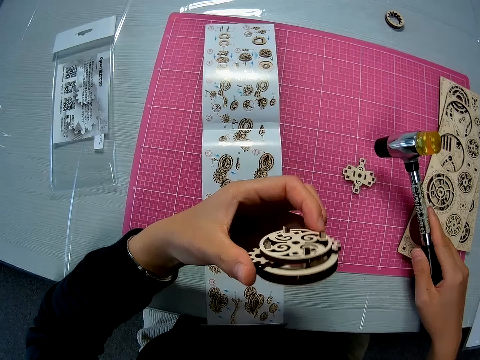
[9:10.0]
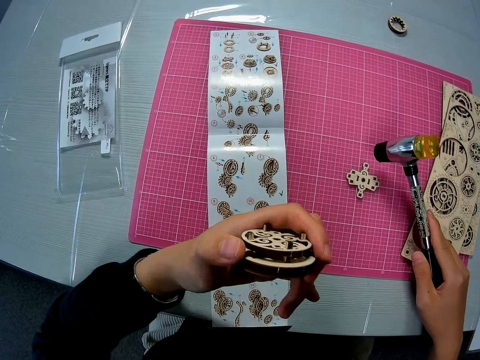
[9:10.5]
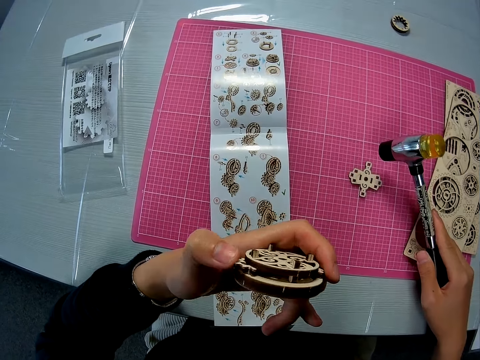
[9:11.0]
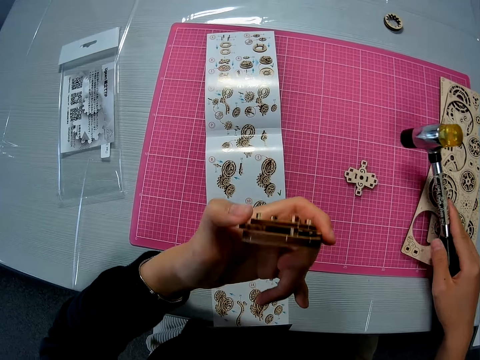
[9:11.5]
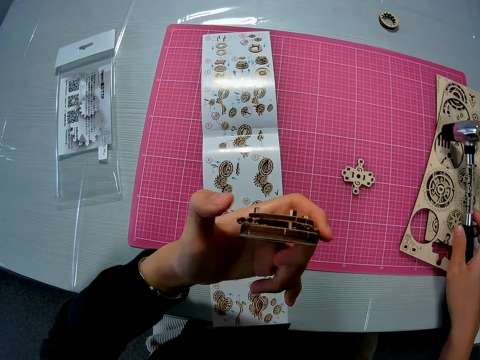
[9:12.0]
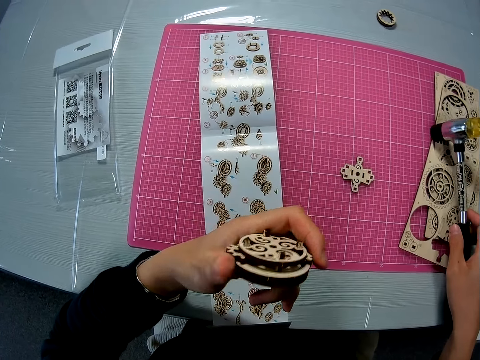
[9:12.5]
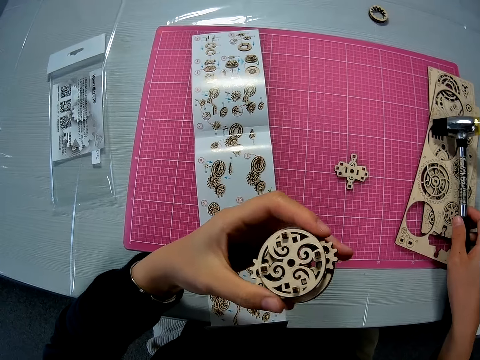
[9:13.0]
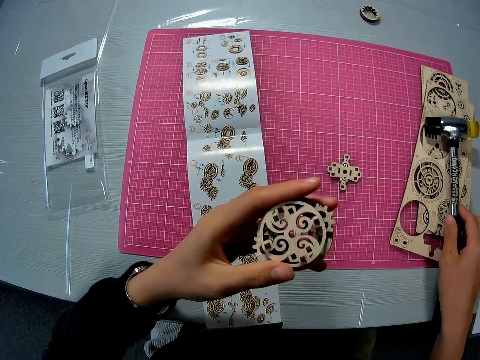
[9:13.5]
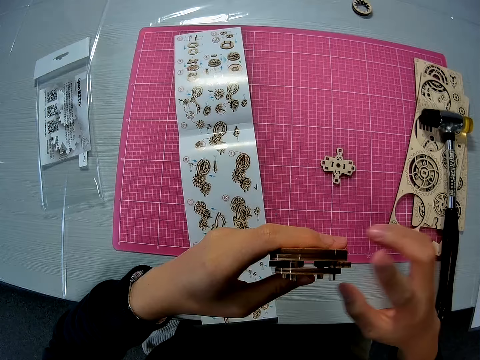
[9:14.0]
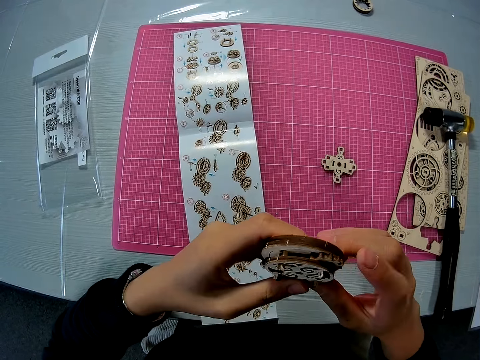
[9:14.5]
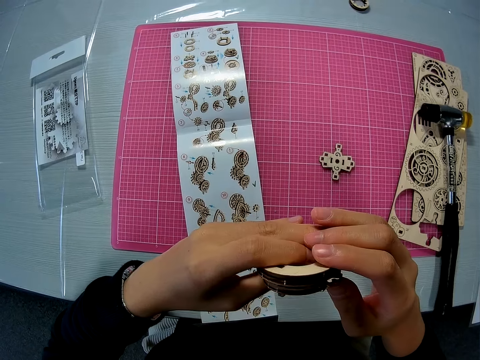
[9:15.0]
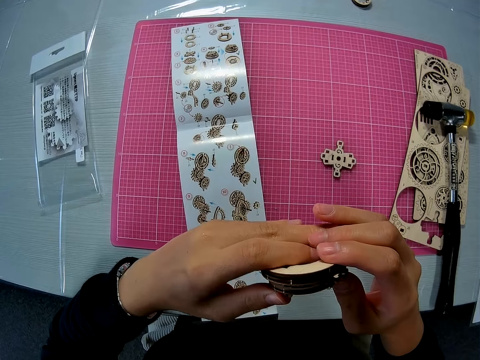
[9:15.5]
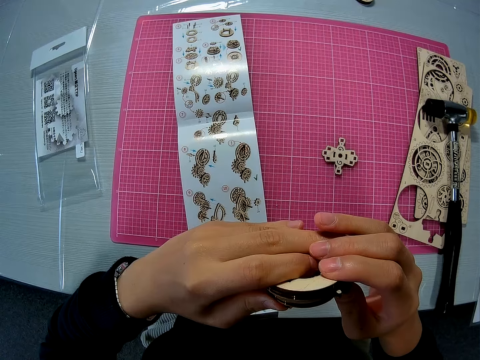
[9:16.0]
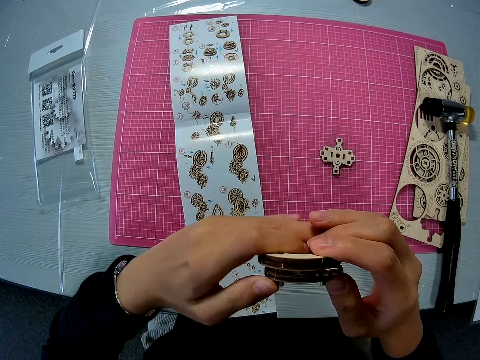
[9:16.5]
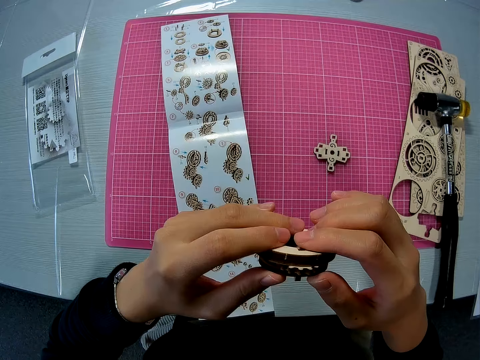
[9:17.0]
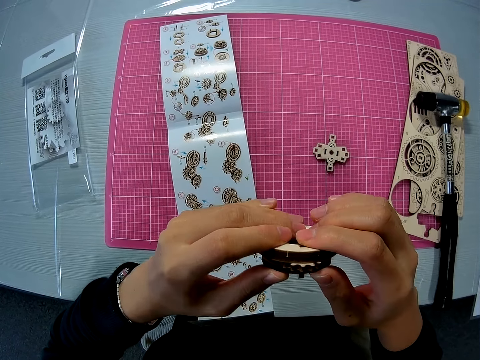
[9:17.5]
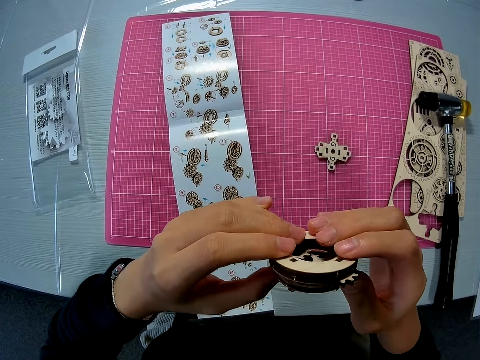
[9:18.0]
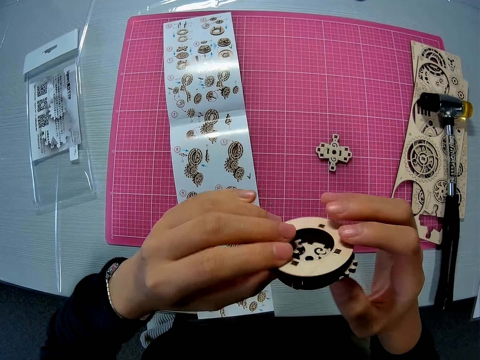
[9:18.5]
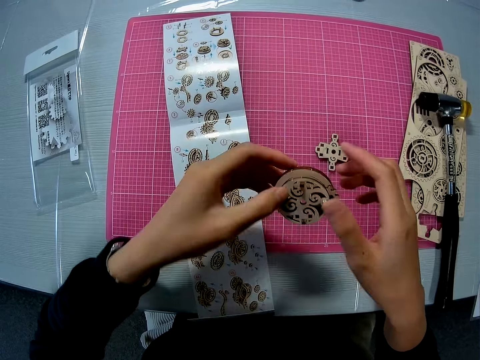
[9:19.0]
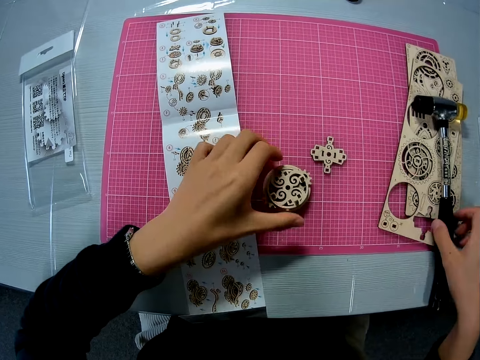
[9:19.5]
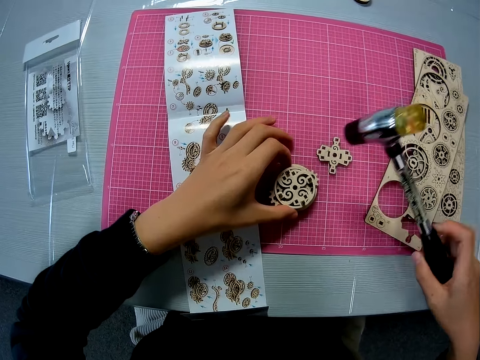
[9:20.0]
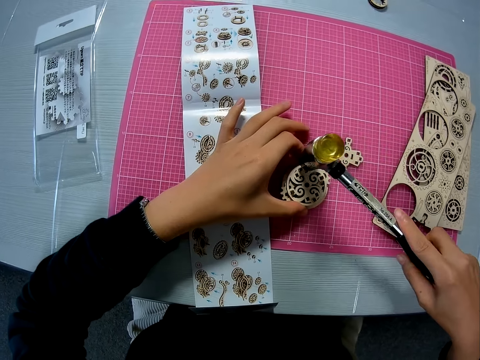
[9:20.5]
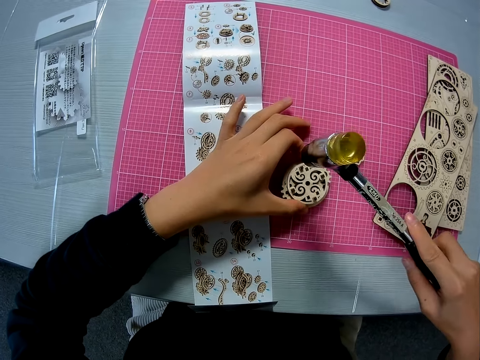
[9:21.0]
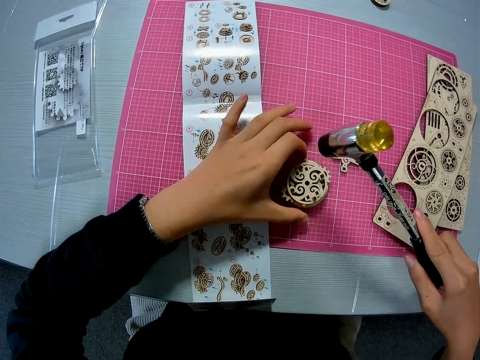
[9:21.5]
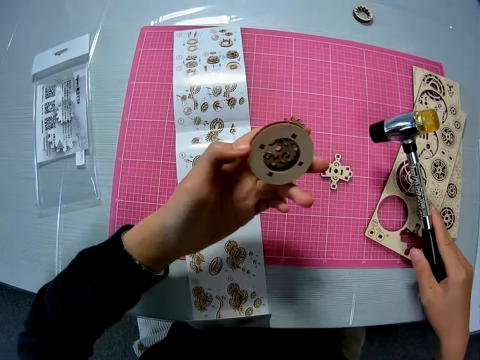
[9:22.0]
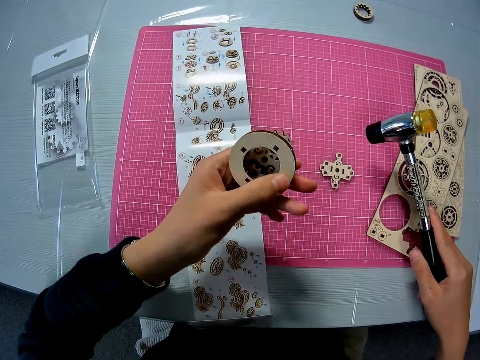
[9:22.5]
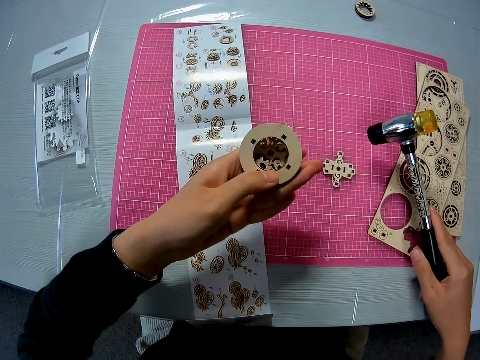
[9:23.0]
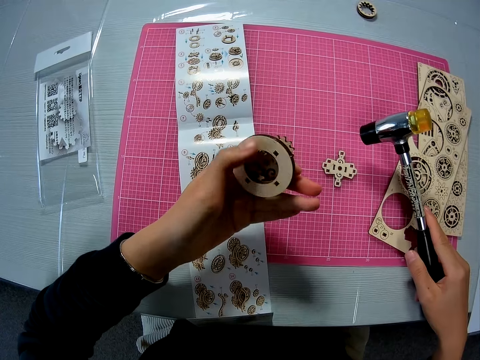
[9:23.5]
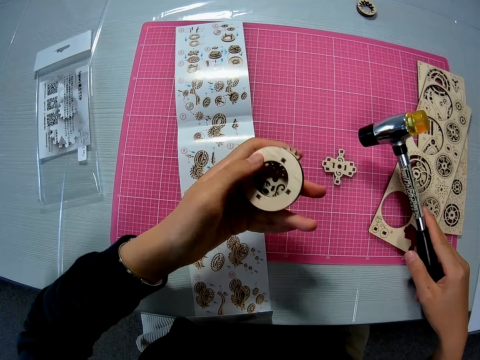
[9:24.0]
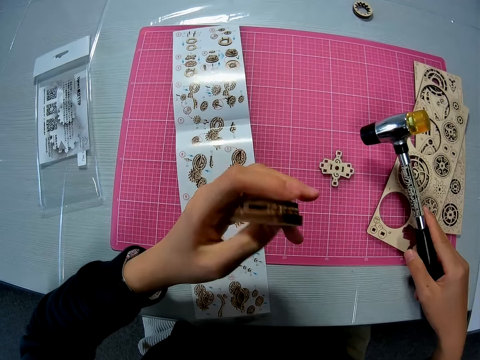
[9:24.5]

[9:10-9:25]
The camera wearer examines the mechanical model with her left hand. She rubs the laser cut. She drops the hammer on the puzzle sheets on the pink sheet. She rotates the laser cut. She examines the mechanical model with both hands. She rubs the laser cut. She presses the model pieces against each other. She drops the mechanical model on the pink sheet. She picks up the hammer from the puzzle sheets on the pink sheet on the table. She holds the mechanical model with her left hand. She hits the mechanical model with the hammer. She raises the mechanical model. She holds the model piece. She examines the mechanical model with her left hand.

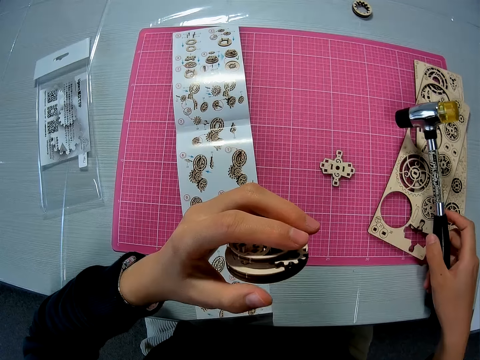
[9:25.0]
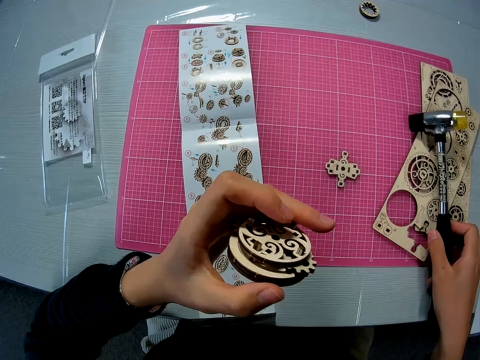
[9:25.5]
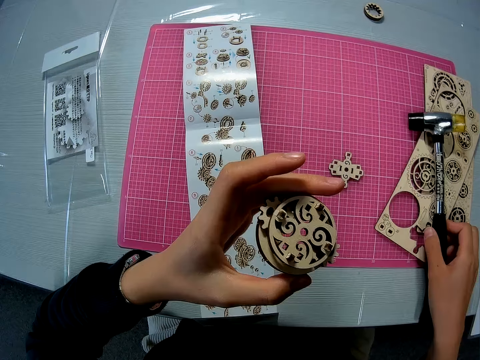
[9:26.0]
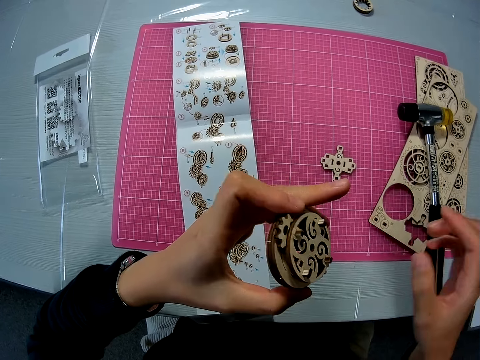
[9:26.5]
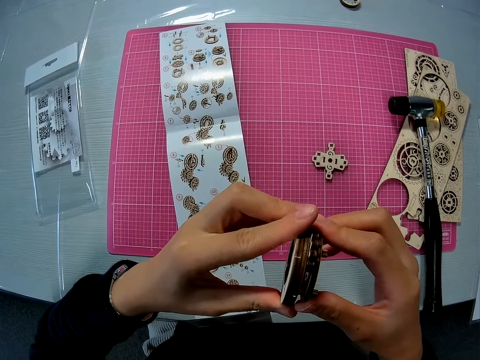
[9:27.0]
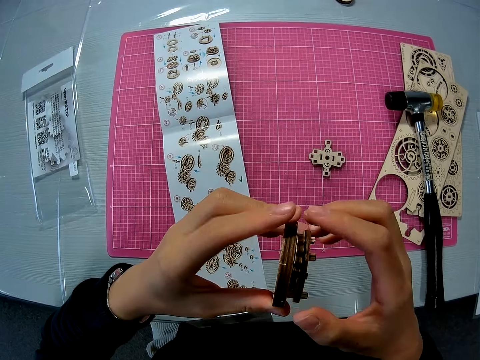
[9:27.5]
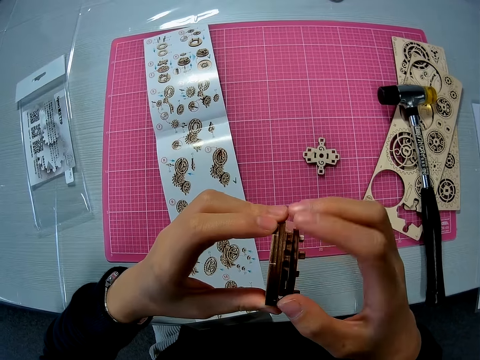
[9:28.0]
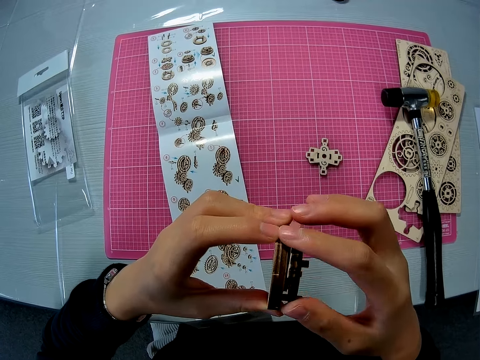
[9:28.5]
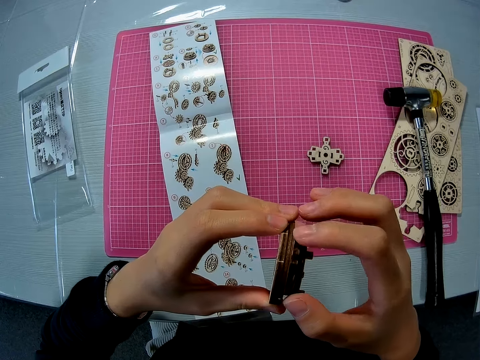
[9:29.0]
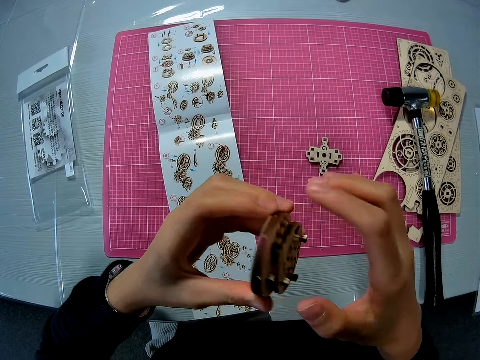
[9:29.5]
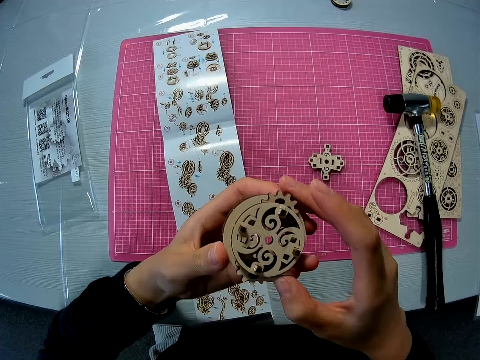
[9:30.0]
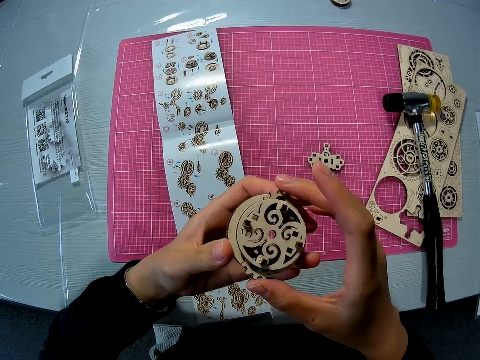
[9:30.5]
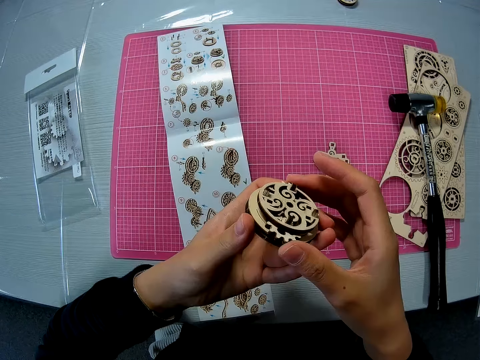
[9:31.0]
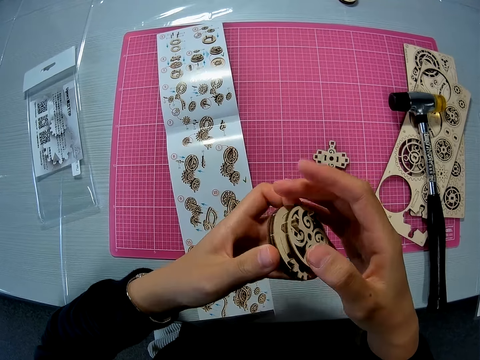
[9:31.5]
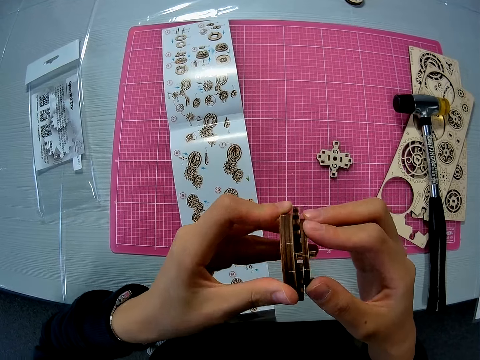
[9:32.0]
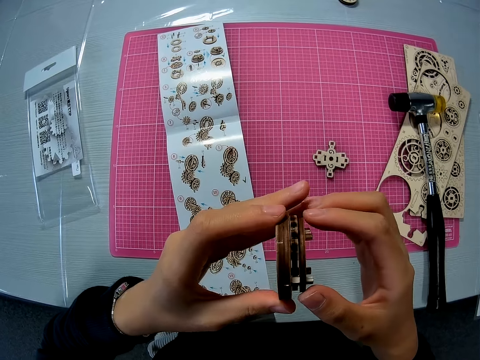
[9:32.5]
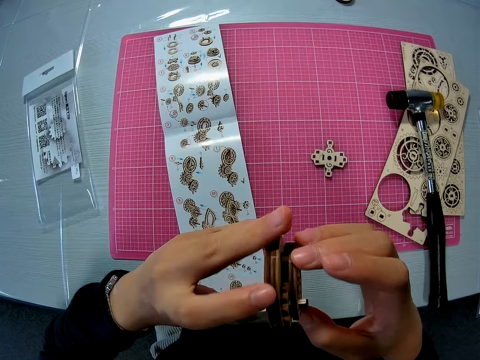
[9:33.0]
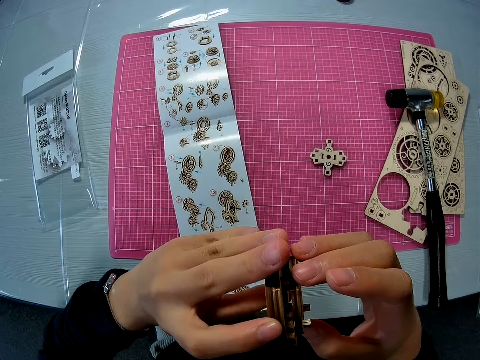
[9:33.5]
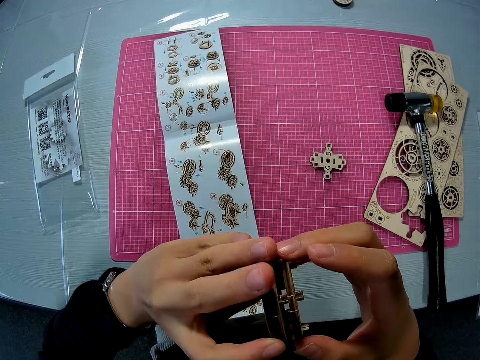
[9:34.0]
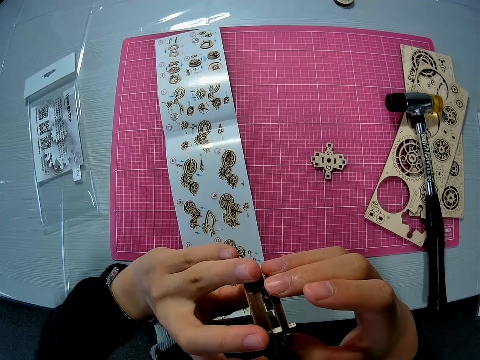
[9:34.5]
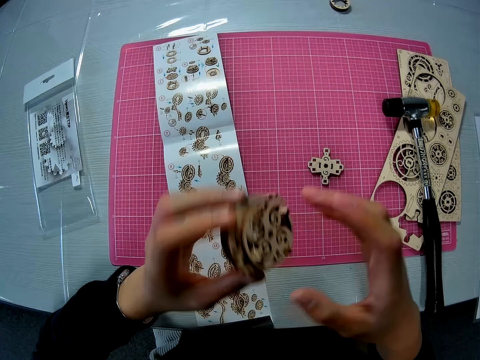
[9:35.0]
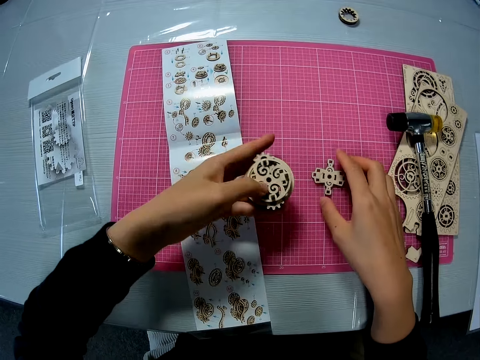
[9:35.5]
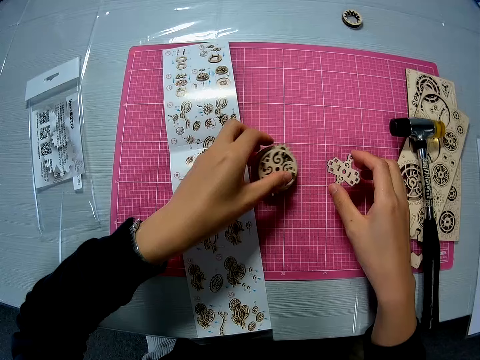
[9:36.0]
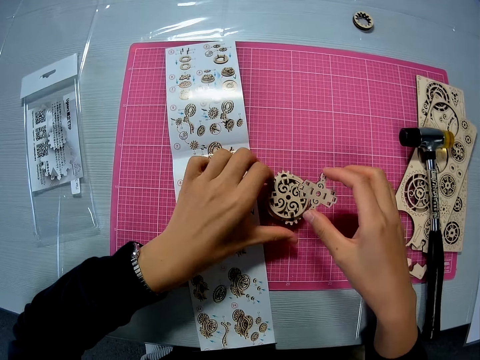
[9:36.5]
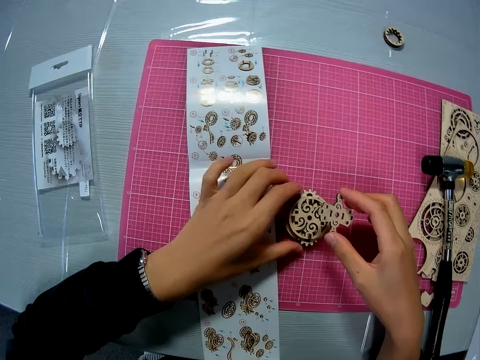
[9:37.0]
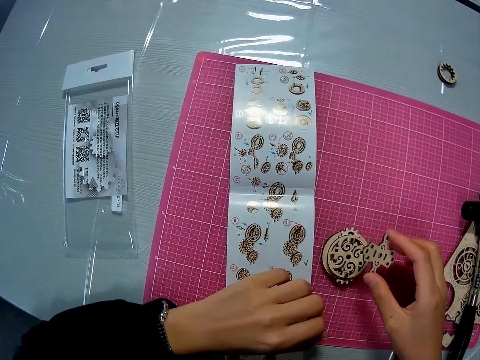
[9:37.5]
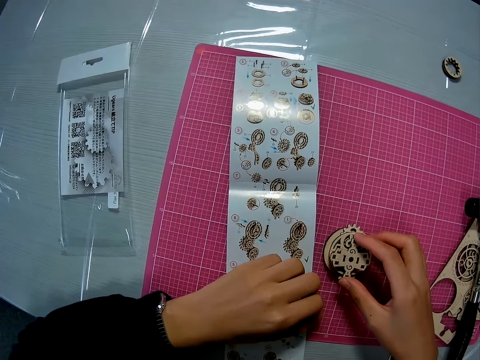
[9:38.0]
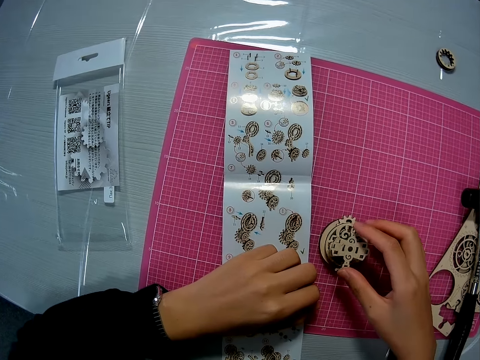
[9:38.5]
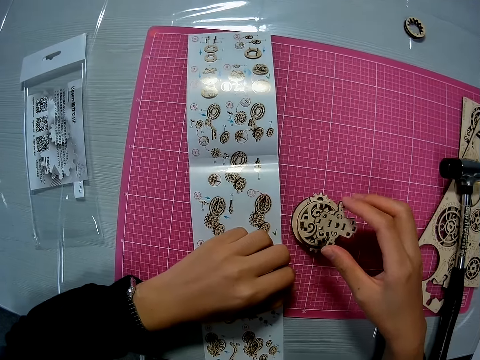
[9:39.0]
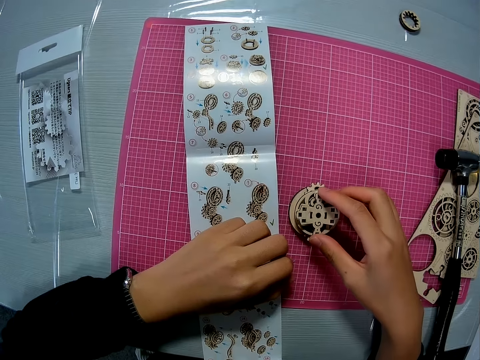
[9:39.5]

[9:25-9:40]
The camera wearer drops the hammer on the puzzle sheets on the pink sheet on the table. They hold the model piece with one hand. They examine the mechanical model with both hands. They rotate the model piece. They look at the model piece. They pick up a puzzle piece from the pink sheet. They drop the mechanical model on the pink sheet. They look towards the instruction manual. They set the puzzle piece on the mechanical model.
